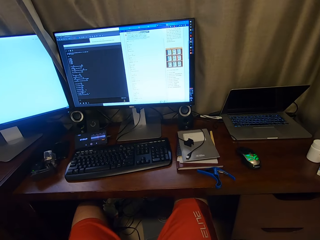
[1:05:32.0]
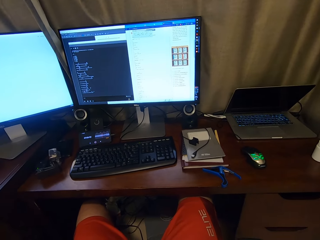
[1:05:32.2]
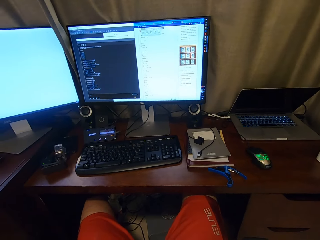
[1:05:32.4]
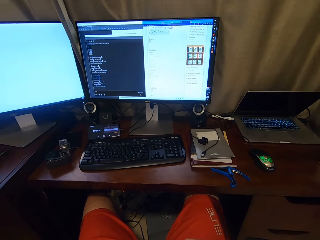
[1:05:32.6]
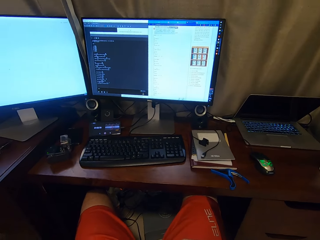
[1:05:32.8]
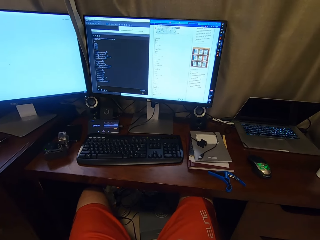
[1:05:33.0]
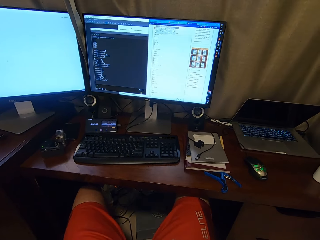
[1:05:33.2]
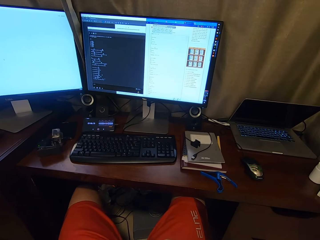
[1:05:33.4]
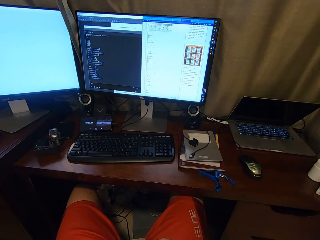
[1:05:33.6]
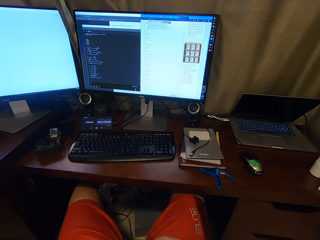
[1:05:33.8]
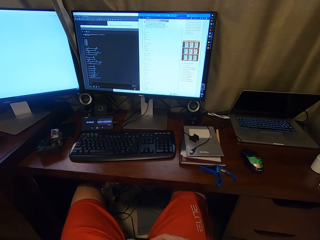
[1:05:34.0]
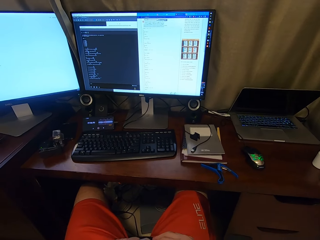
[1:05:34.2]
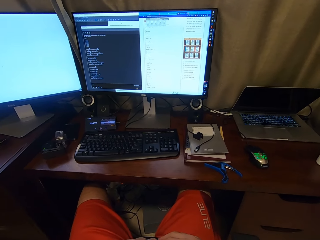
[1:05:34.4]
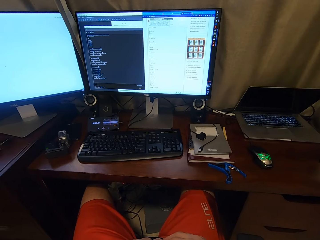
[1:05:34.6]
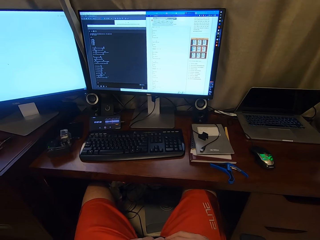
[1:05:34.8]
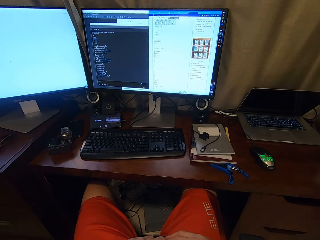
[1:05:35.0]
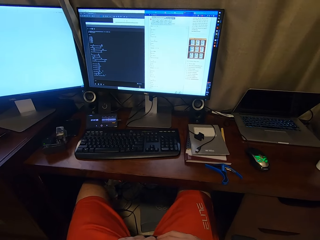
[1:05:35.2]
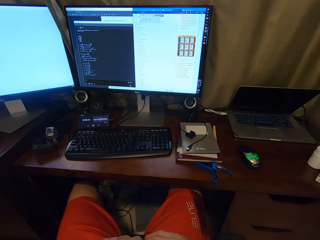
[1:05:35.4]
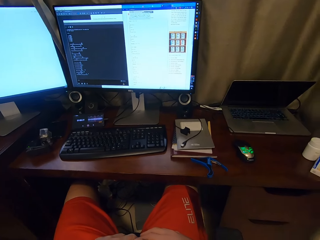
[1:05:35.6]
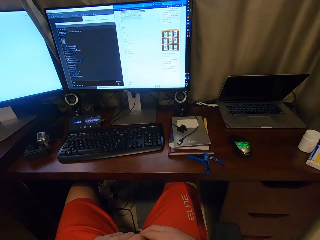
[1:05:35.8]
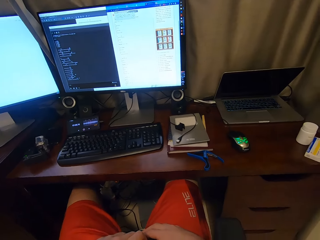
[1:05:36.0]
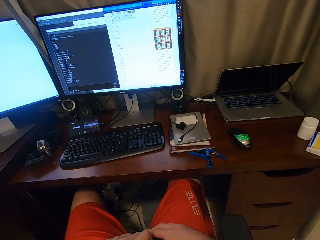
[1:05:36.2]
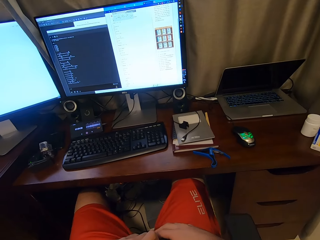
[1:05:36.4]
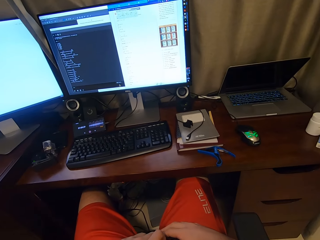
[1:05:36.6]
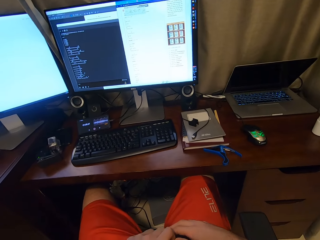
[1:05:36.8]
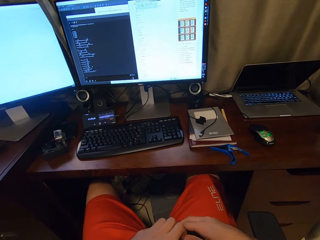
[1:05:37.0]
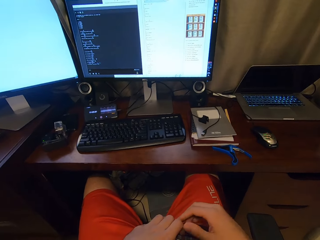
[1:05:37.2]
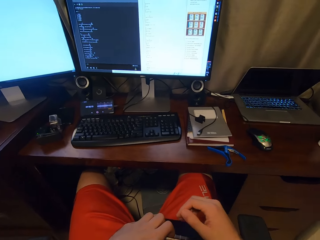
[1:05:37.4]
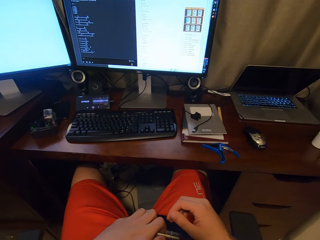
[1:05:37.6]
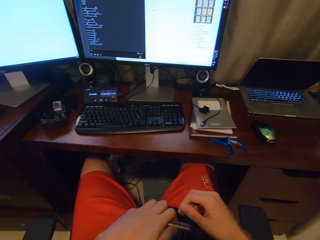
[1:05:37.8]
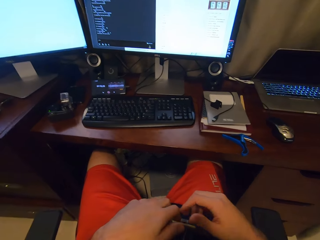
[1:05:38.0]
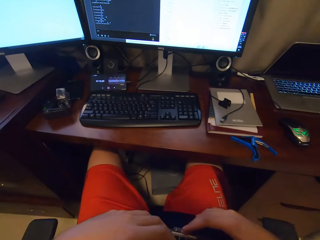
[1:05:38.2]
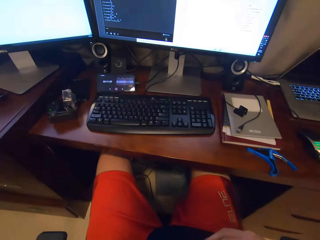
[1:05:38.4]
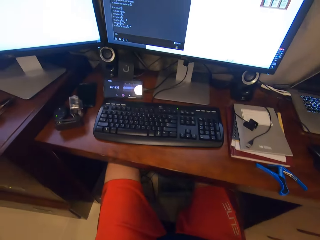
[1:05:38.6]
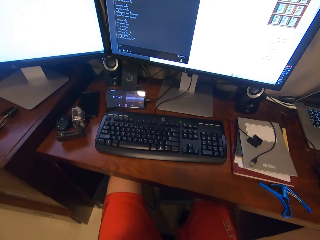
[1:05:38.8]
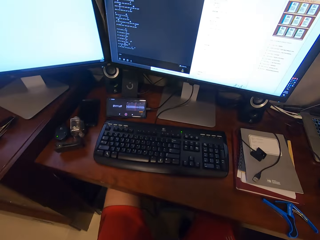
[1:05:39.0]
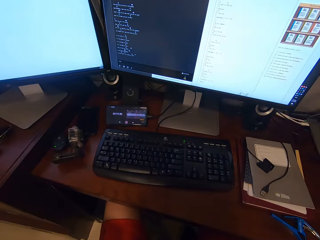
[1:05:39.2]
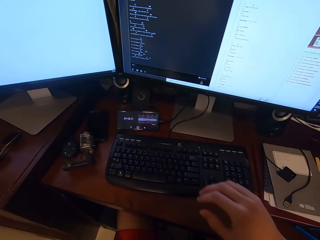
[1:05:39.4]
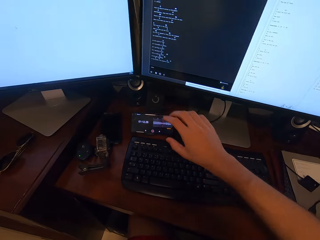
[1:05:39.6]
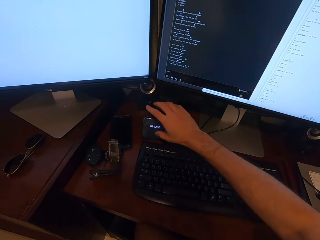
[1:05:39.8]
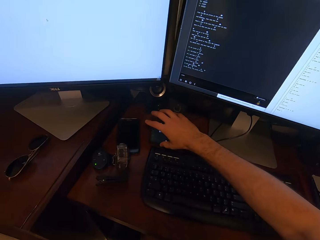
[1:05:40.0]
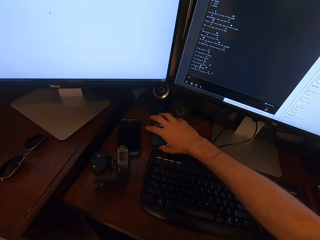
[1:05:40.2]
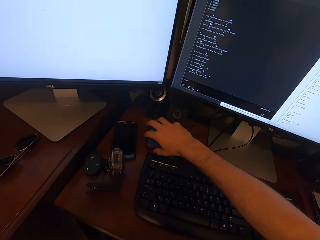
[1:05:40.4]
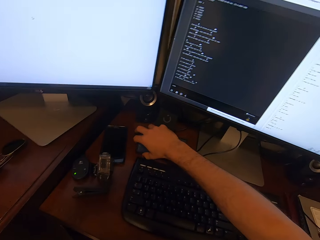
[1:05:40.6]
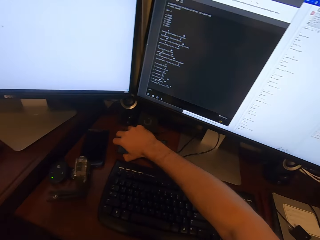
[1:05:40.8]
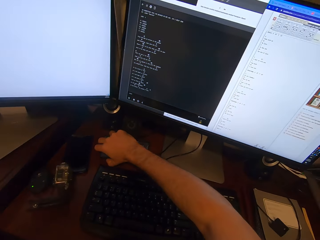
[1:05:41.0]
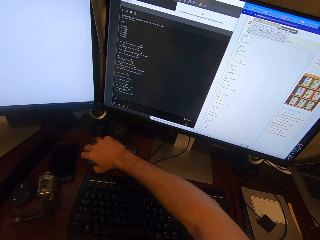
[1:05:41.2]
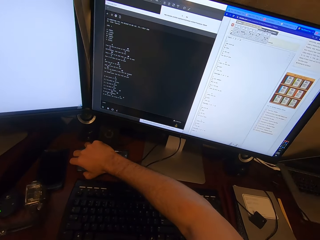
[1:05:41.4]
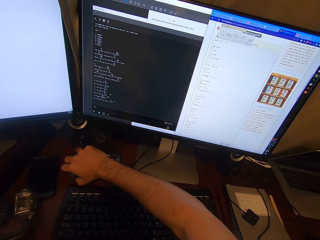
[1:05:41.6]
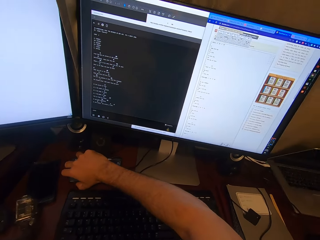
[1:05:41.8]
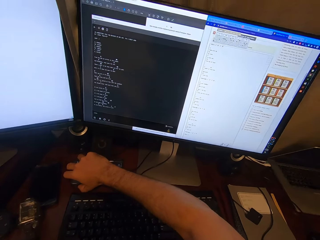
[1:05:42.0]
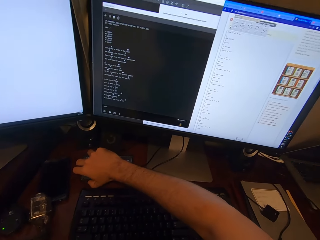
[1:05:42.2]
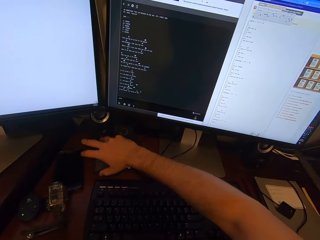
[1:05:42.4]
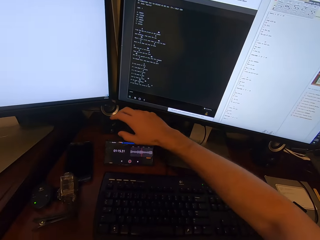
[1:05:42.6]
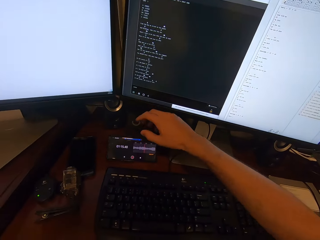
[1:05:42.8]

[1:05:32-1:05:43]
The camera wearer stares at the computer screen. They operate the phone on the table.

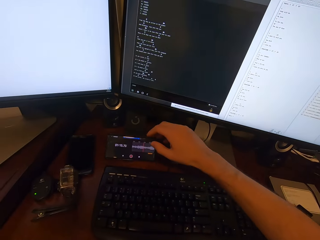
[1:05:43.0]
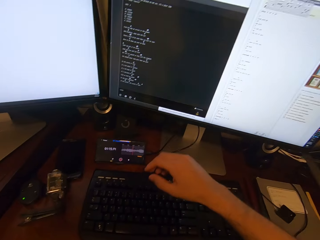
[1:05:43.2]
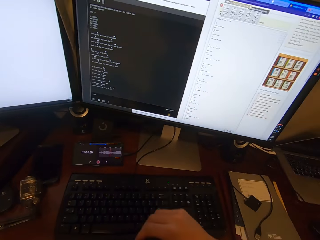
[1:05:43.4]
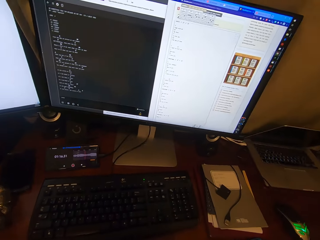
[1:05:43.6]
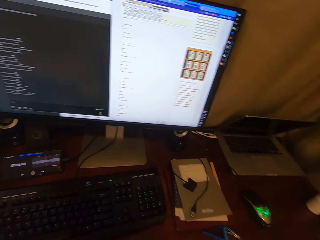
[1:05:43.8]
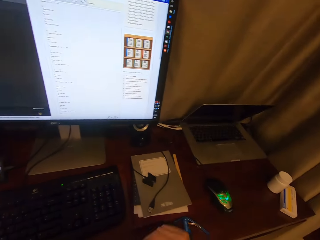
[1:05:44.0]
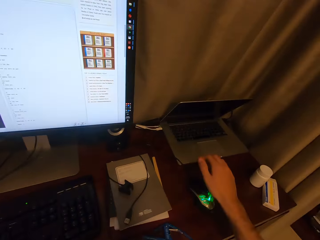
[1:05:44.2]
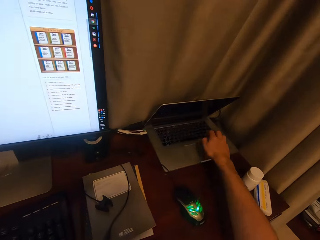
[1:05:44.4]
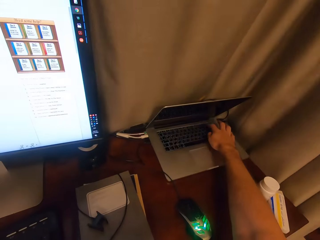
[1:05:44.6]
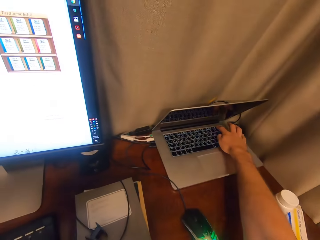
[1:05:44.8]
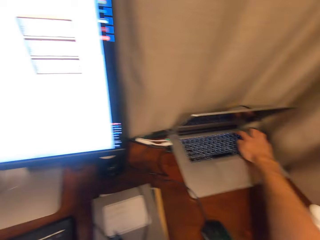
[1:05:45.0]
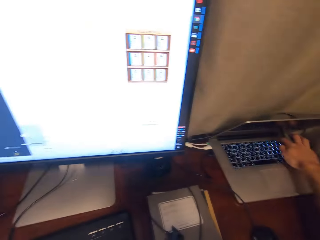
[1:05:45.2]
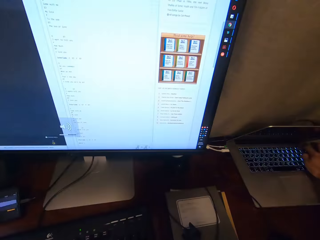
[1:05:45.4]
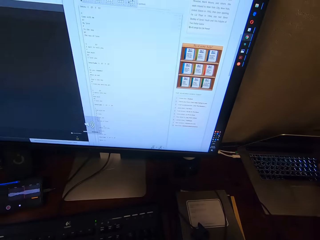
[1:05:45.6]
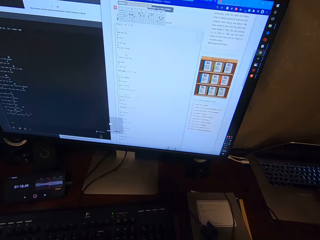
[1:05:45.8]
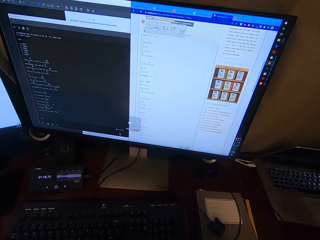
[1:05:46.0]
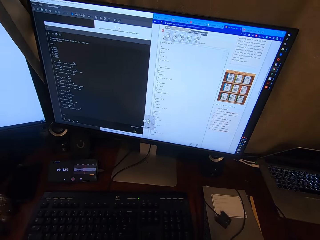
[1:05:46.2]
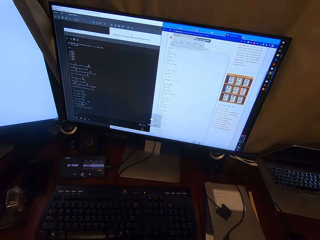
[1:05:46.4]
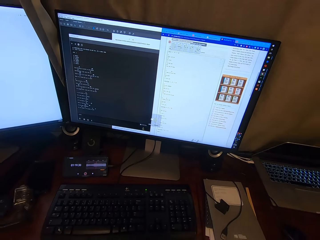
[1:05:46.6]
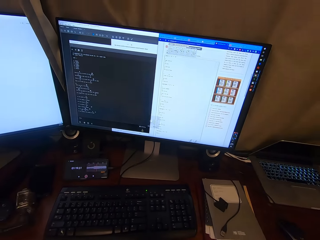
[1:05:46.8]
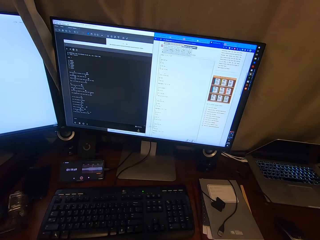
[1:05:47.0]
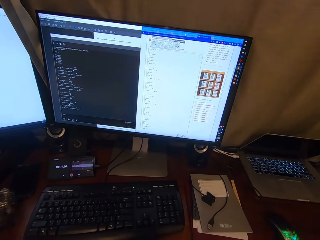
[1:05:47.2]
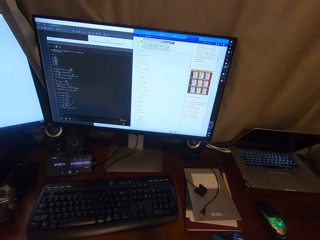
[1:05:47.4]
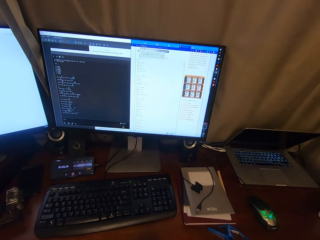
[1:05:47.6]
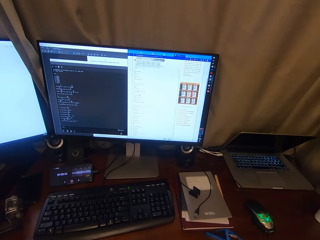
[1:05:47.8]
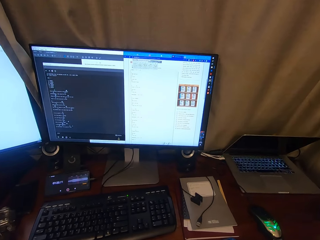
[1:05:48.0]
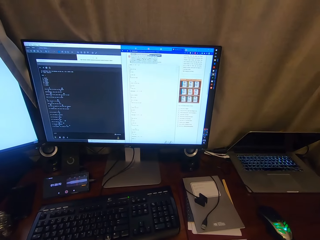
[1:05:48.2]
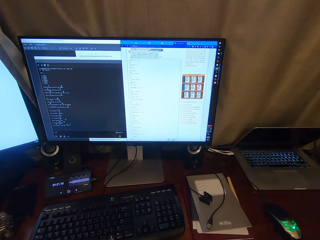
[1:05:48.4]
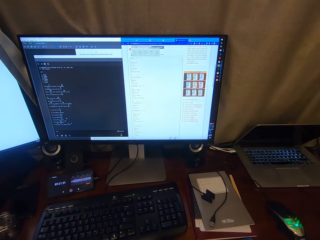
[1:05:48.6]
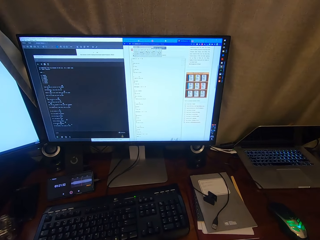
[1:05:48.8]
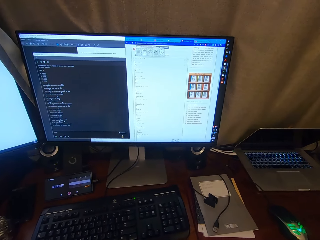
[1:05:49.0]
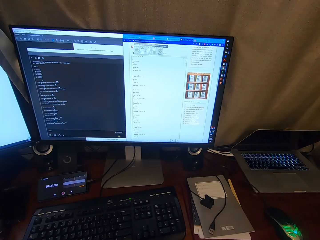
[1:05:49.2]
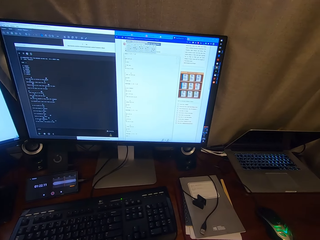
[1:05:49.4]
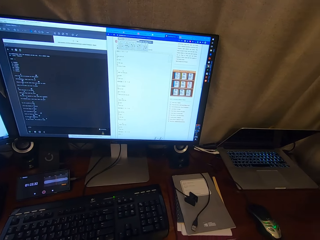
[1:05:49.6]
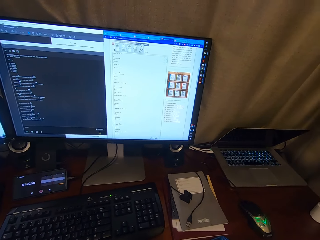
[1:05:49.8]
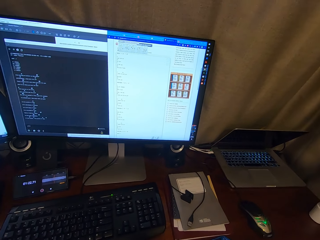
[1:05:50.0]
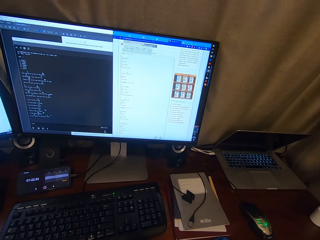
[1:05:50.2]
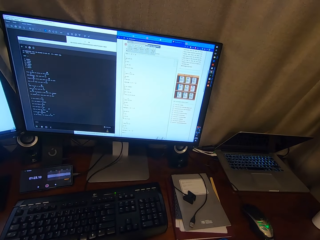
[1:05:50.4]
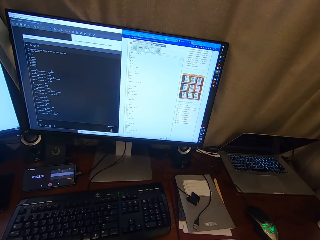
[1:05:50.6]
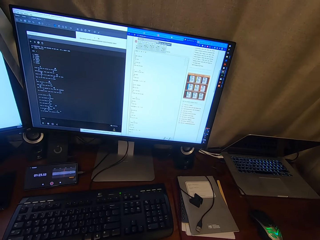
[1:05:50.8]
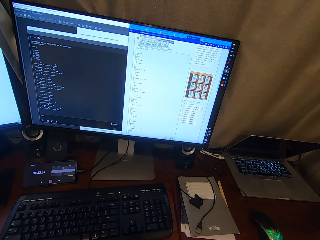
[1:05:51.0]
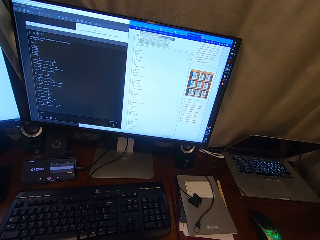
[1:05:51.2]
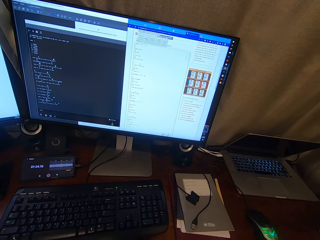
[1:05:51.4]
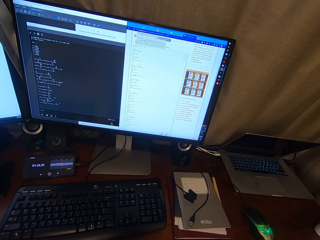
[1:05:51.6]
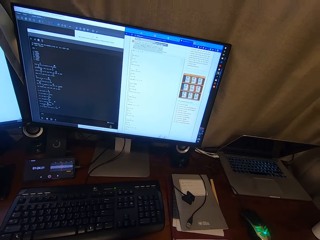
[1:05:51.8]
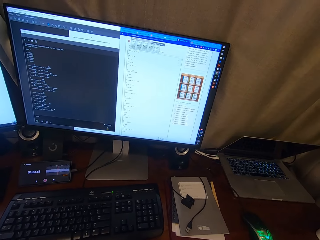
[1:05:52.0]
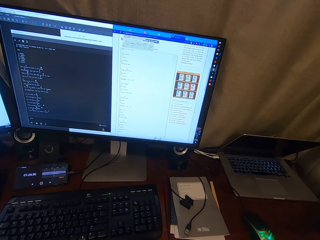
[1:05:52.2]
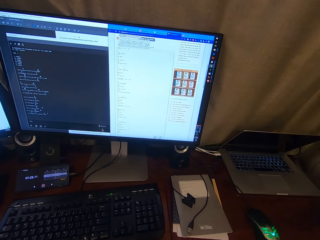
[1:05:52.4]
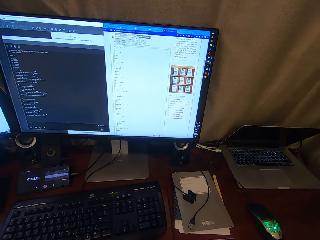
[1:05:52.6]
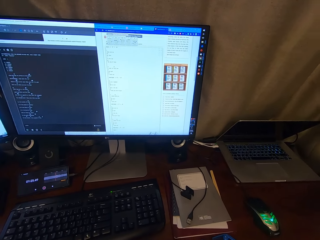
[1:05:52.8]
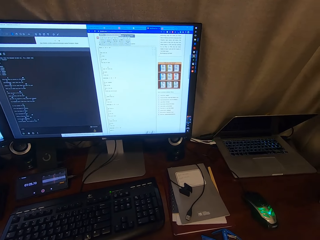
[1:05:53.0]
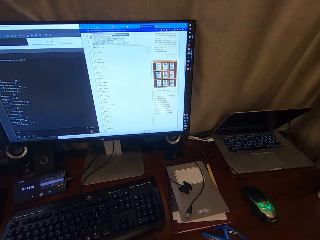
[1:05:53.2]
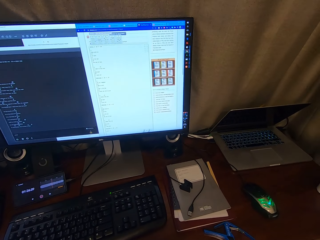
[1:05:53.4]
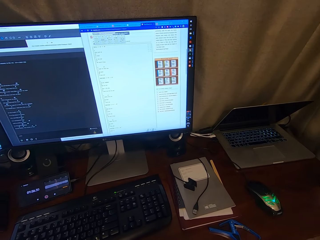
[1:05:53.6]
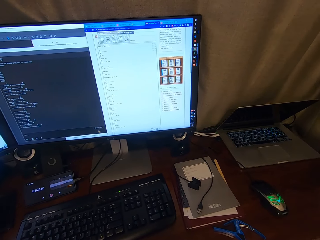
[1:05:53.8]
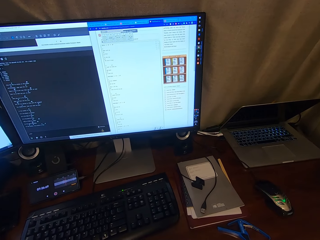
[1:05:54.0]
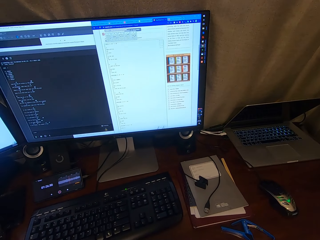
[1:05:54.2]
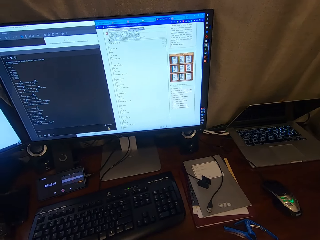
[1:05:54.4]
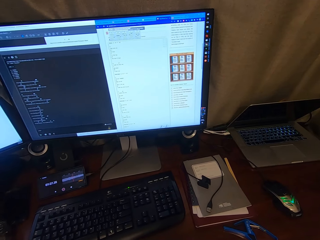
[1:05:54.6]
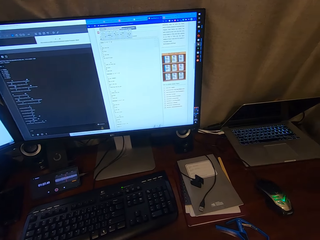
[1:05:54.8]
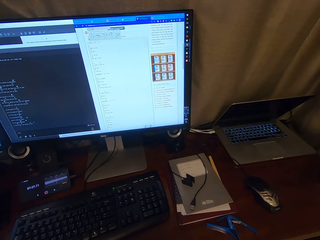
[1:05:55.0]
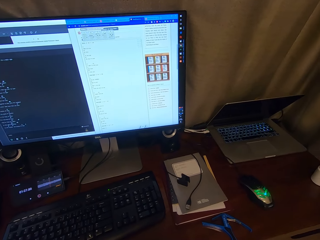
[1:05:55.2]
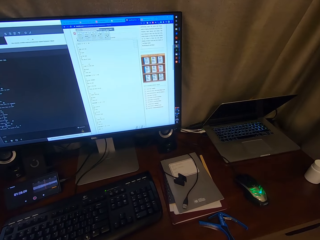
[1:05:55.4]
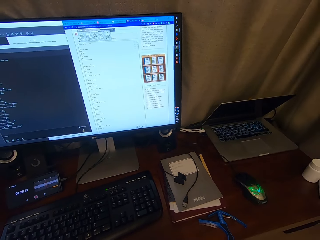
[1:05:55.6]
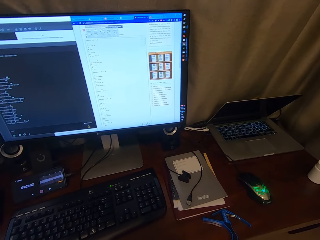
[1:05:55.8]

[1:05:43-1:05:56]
The camera wearer operates the laptop on the table. They stare at the computer screen.
